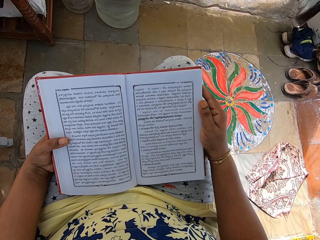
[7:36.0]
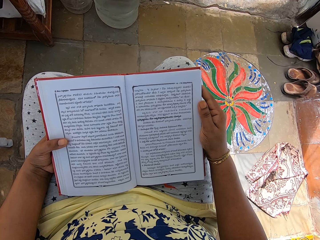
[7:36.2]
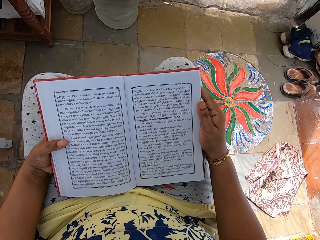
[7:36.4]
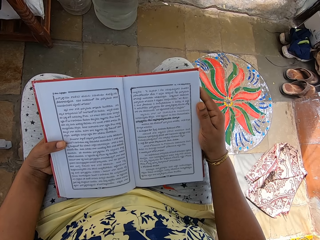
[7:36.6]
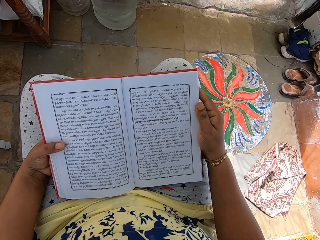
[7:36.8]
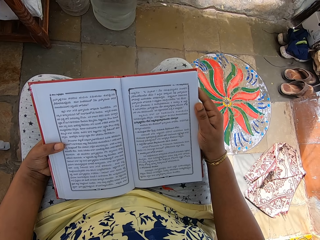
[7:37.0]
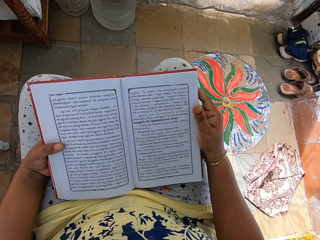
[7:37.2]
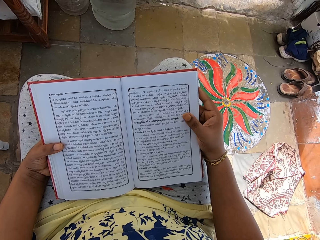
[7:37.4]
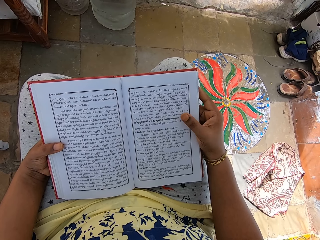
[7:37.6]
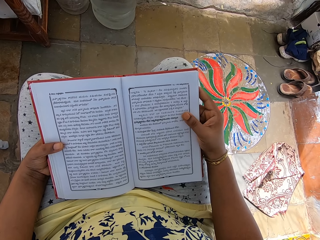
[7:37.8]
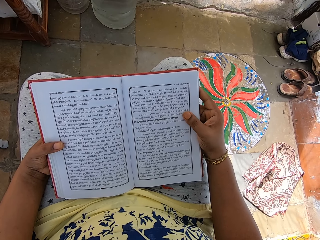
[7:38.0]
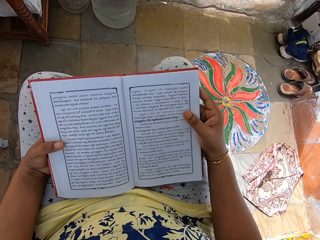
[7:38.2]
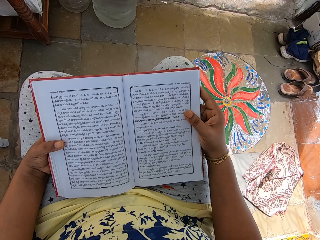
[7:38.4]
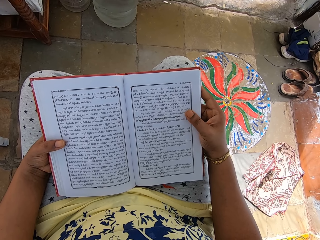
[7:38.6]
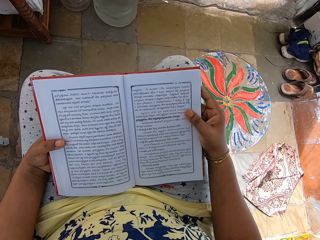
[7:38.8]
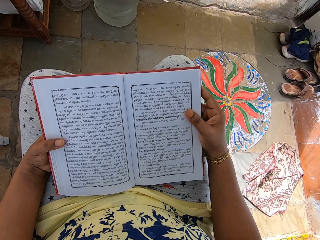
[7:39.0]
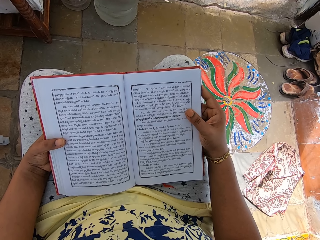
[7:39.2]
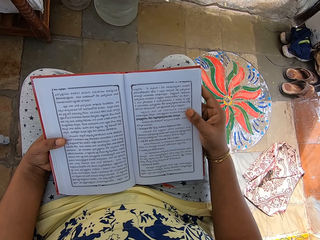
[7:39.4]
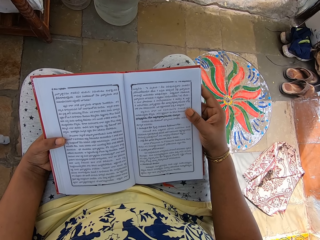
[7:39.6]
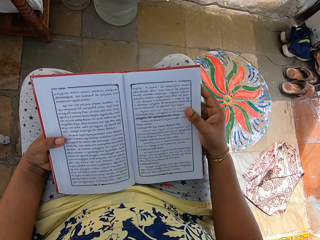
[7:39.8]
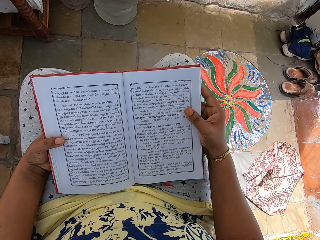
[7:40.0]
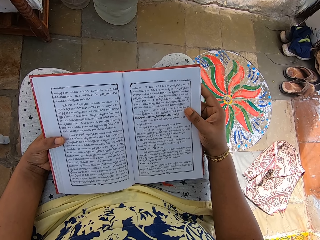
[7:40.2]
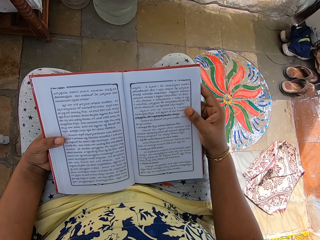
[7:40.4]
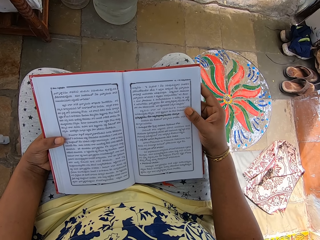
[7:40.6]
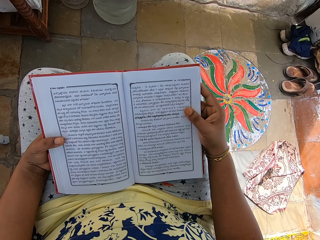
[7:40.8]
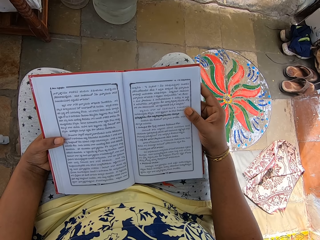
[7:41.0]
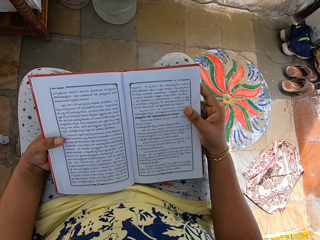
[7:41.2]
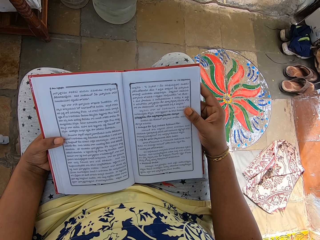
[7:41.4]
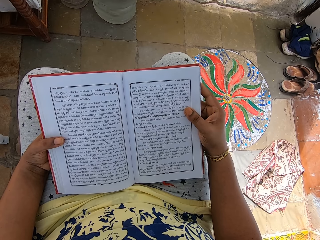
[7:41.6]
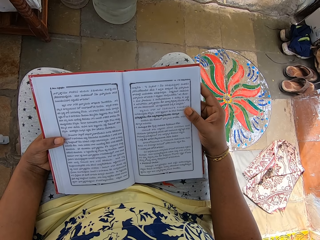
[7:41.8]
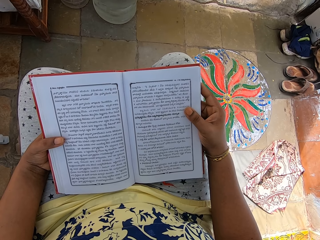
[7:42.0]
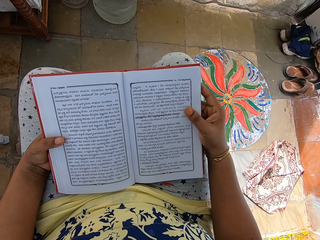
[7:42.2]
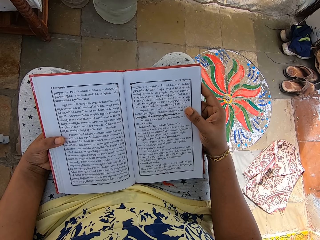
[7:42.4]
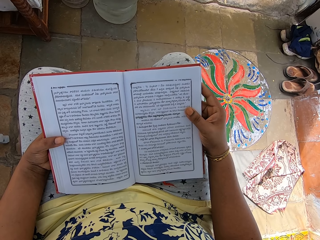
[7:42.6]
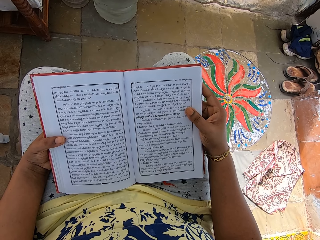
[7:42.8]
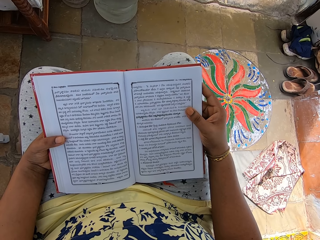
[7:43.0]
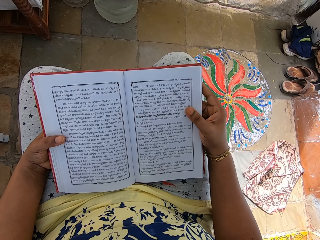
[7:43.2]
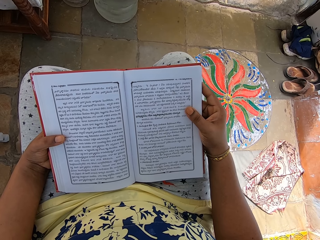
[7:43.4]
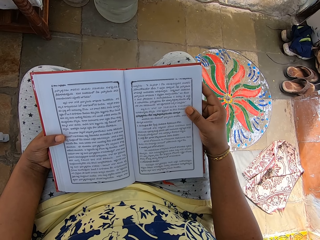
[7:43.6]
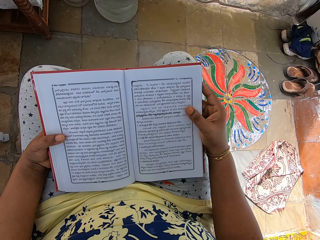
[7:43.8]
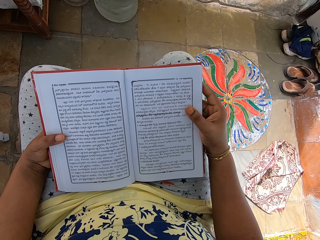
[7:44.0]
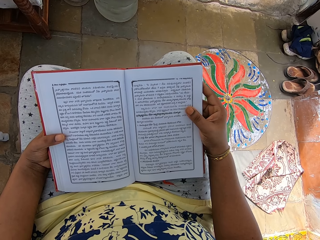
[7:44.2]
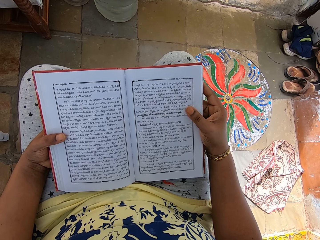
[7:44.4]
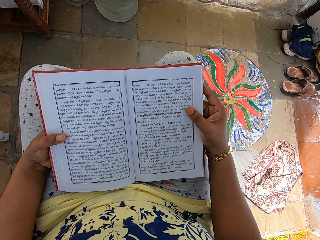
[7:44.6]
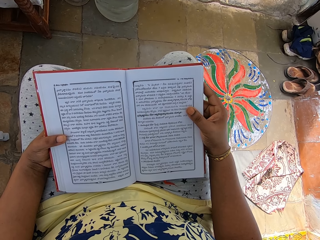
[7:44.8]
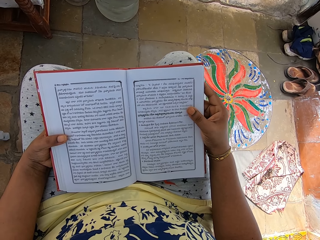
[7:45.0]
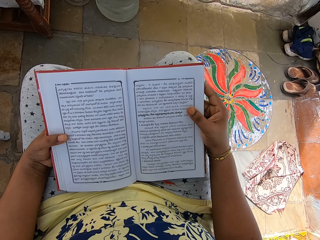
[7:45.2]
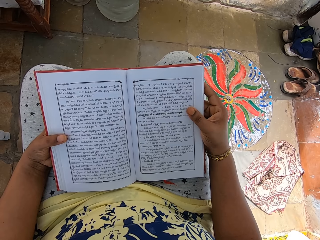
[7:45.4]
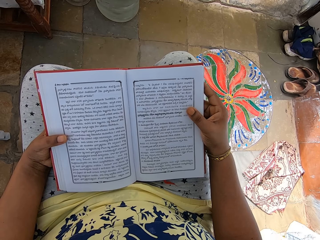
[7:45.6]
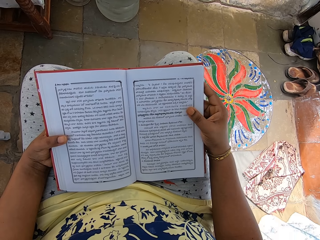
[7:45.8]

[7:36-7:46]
The camera wearer moves the right hand thumb finger on the book. They hold the book with both hands.

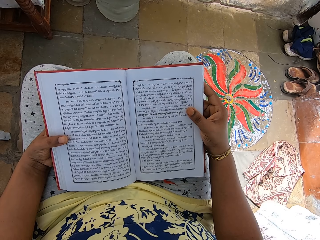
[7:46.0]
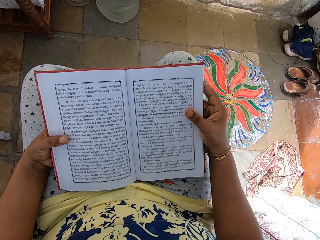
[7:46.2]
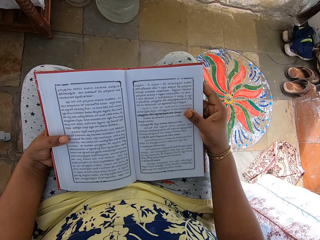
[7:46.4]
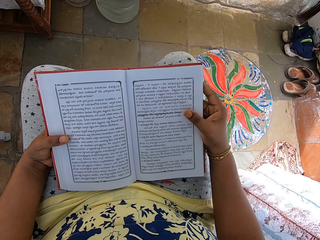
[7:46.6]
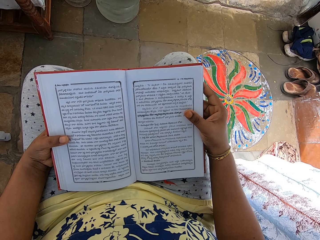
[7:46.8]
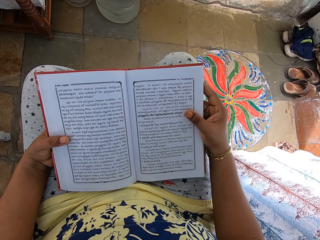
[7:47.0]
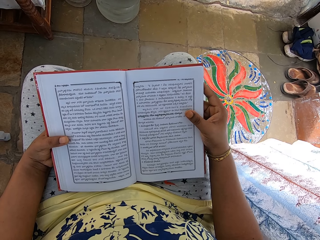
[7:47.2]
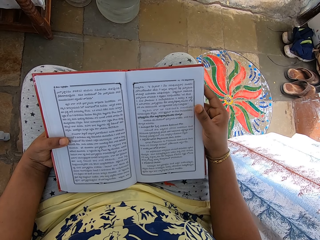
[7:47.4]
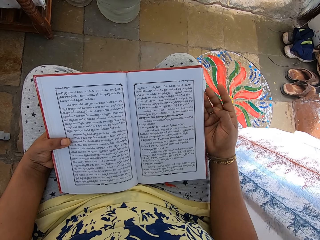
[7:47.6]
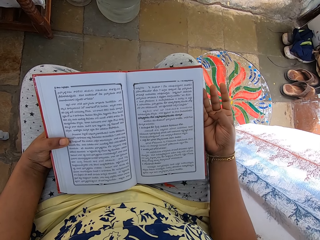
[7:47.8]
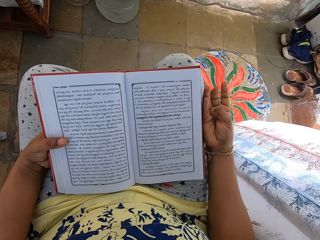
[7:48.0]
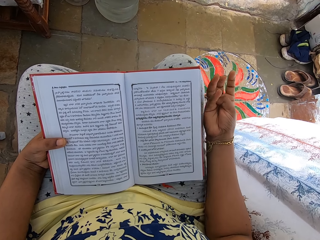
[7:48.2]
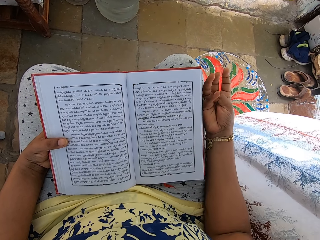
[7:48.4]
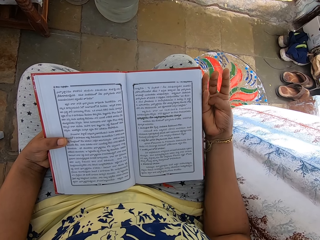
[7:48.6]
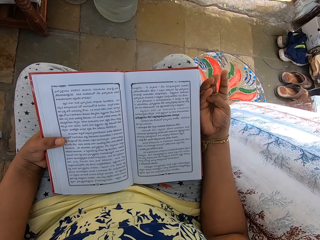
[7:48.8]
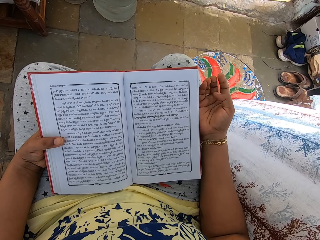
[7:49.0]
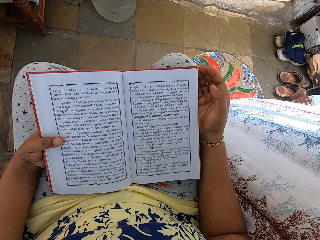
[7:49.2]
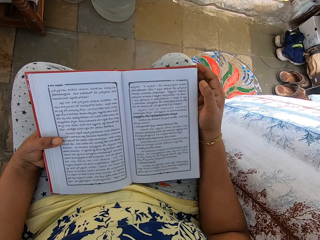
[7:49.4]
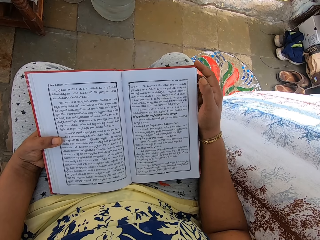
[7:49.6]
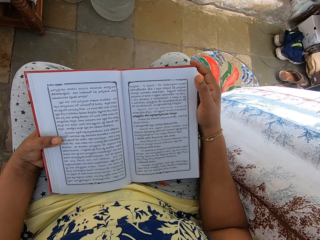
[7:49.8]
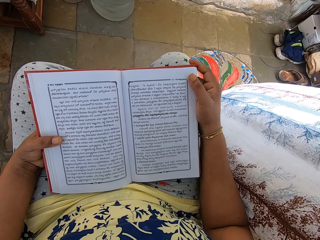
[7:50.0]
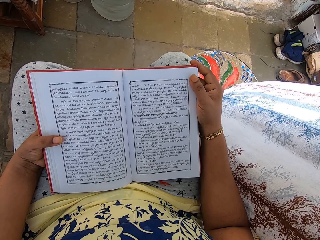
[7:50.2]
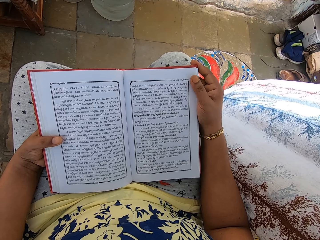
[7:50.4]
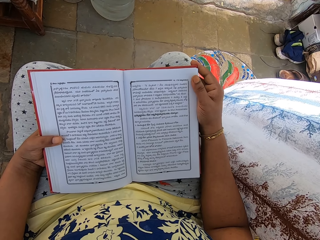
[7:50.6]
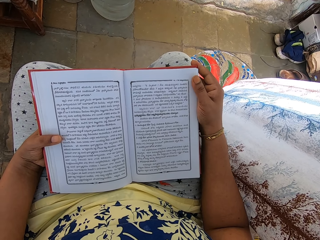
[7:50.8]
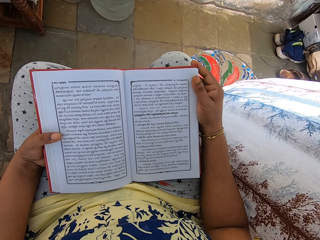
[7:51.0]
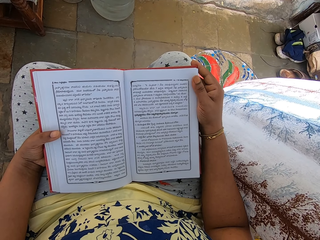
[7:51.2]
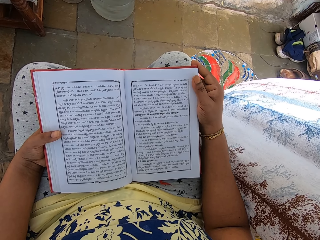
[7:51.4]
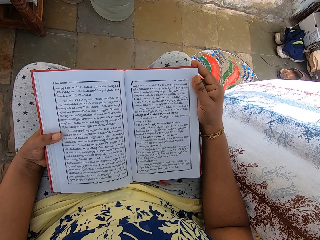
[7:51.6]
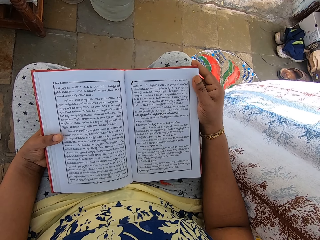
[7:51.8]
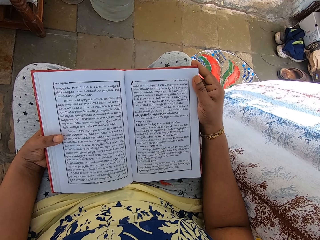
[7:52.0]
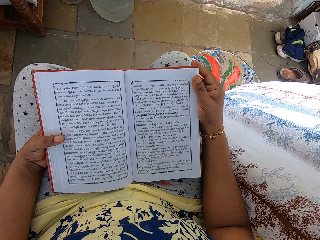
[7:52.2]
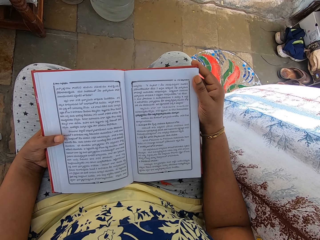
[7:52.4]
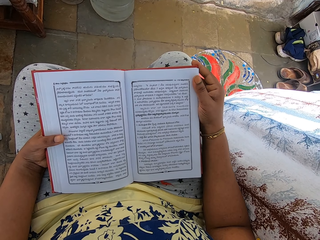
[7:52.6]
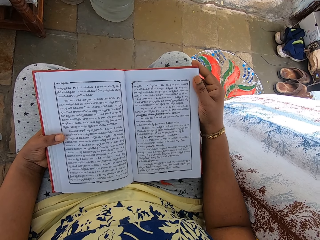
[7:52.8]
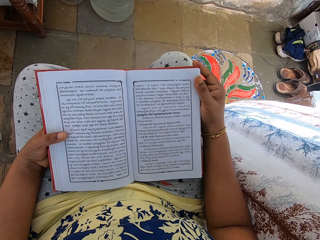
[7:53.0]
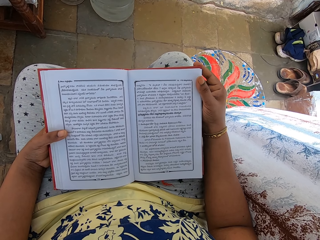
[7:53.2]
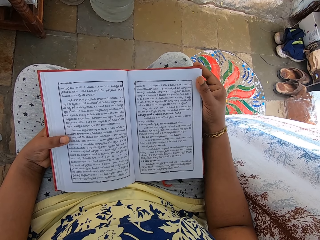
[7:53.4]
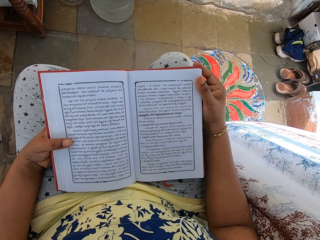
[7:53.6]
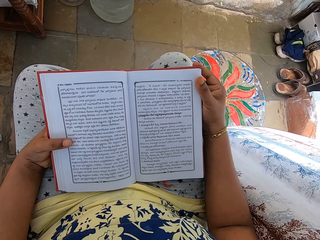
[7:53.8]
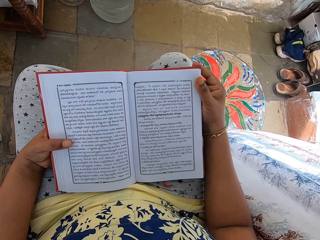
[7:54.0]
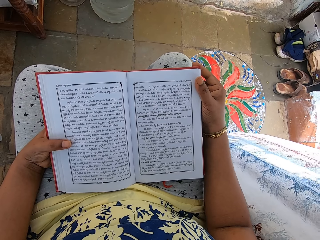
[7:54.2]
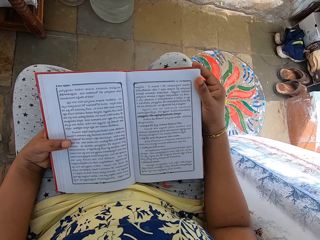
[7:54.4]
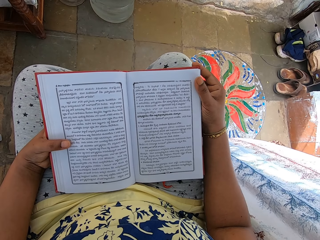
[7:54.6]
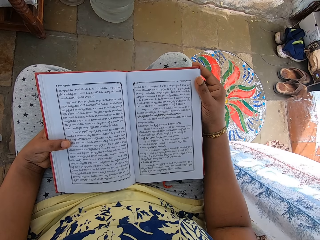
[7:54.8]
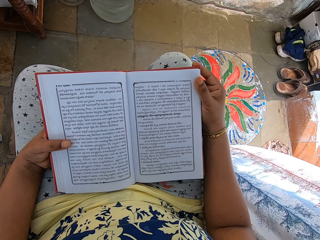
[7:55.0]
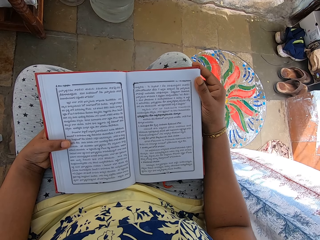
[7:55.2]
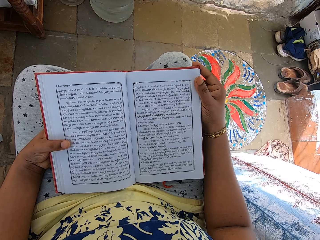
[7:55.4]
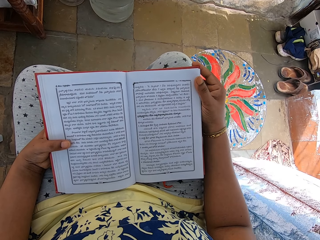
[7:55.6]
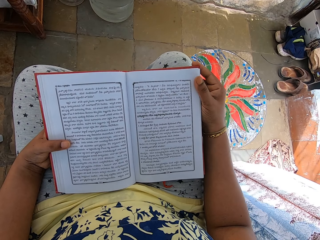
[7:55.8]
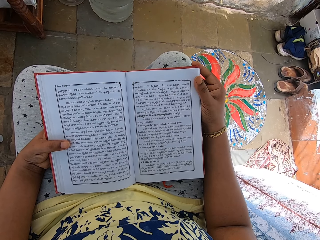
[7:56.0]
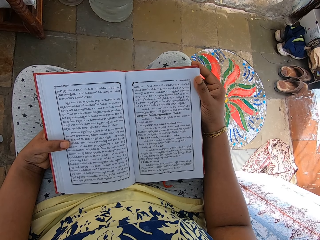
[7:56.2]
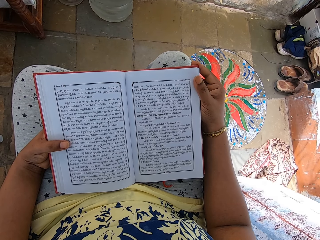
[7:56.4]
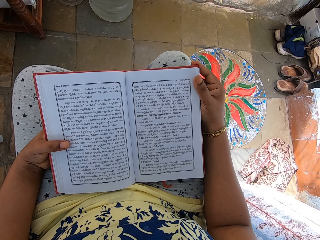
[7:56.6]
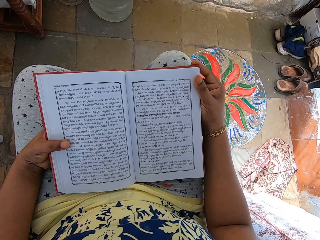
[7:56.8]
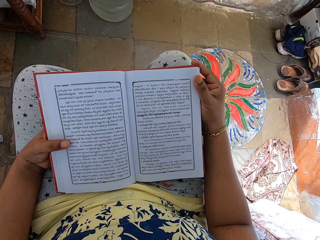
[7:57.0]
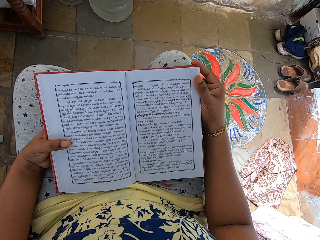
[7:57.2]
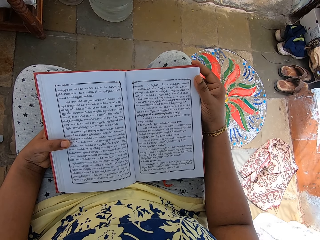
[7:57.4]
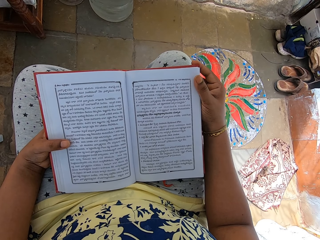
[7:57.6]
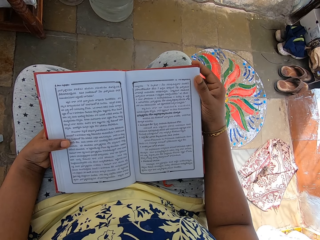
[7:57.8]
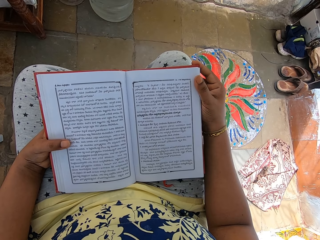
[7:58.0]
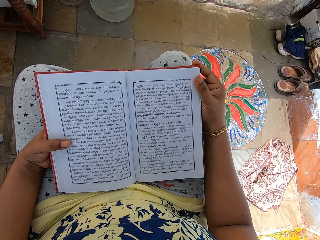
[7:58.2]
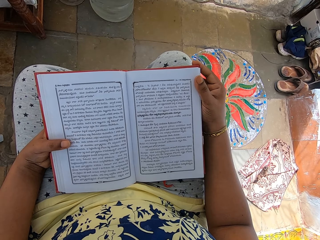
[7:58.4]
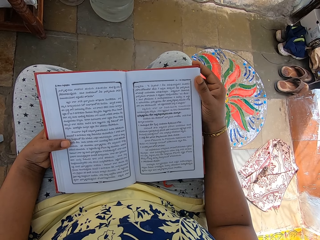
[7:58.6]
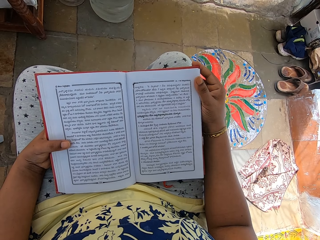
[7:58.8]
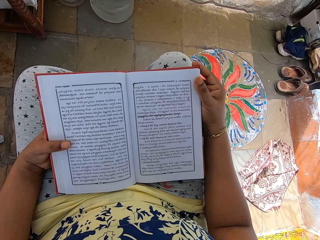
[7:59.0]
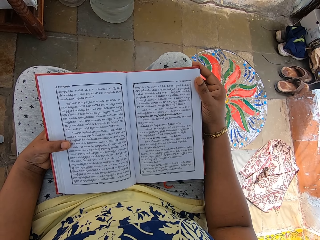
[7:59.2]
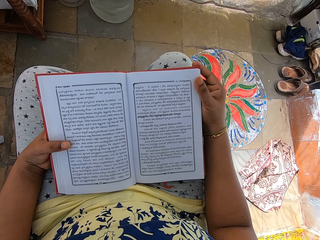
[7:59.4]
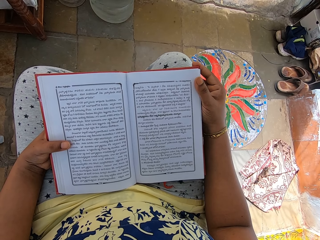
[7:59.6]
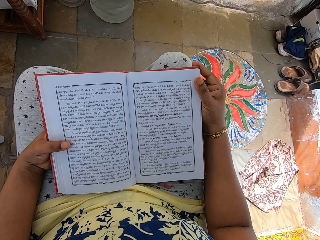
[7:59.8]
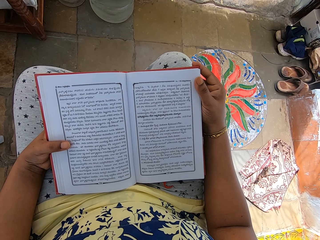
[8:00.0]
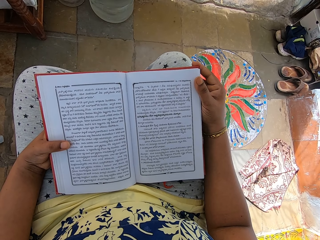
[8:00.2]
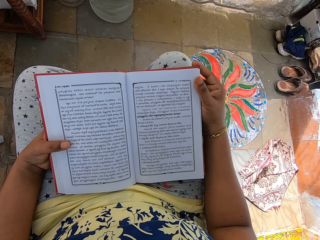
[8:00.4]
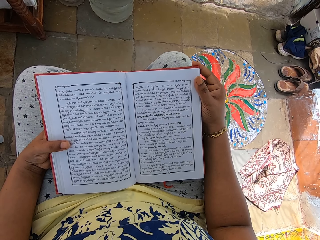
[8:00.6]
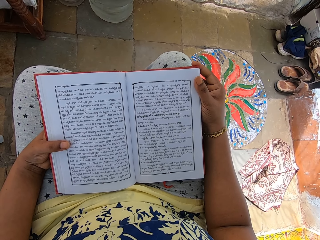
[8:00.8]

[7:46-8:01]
The camera wearer moves the right hand thumb finger on the book. She touches a ring on her ring finger with her thumb. She stretches the right hand fingers and holds the book with the left hand. She holds the book with both hands. She moves the left hand thumb finger on the book. She holds the book with both hands.
